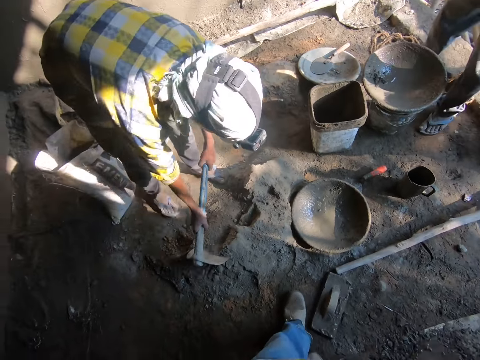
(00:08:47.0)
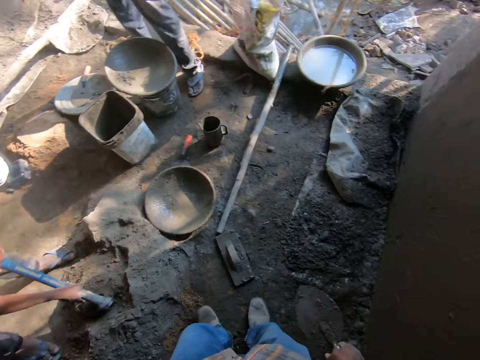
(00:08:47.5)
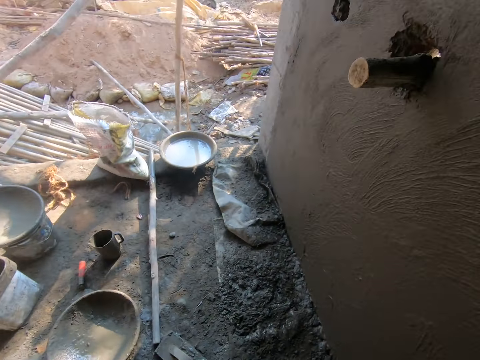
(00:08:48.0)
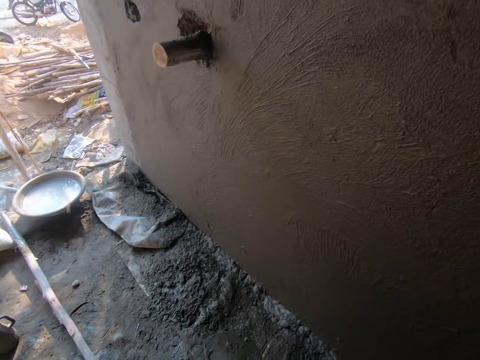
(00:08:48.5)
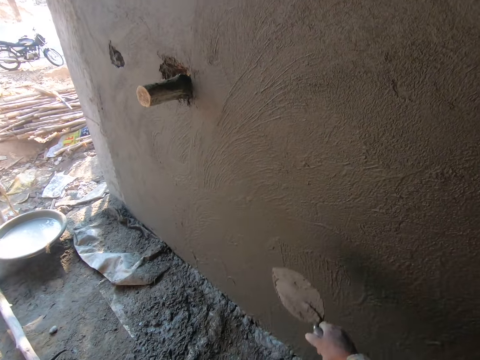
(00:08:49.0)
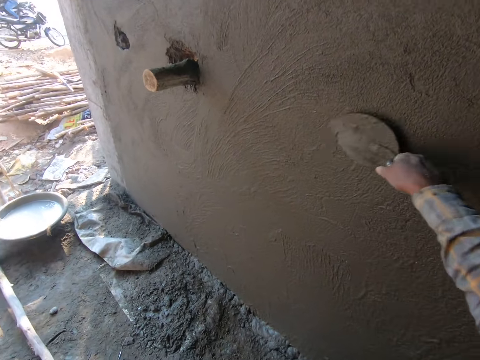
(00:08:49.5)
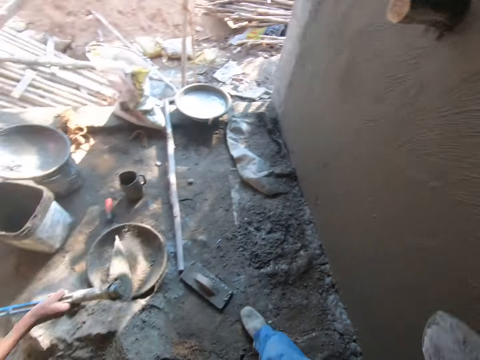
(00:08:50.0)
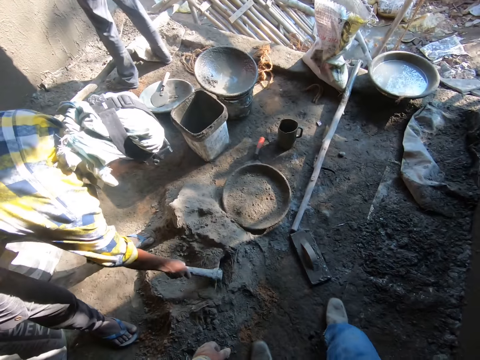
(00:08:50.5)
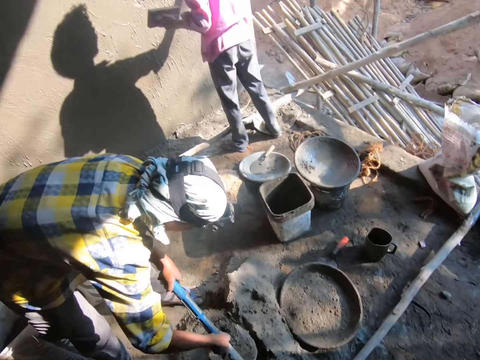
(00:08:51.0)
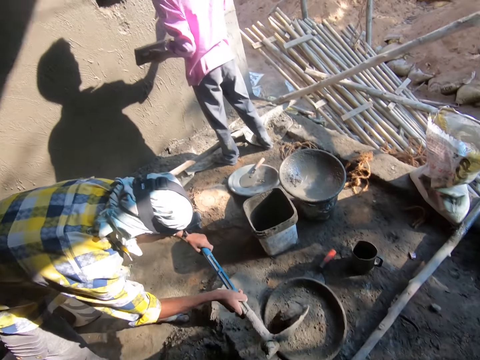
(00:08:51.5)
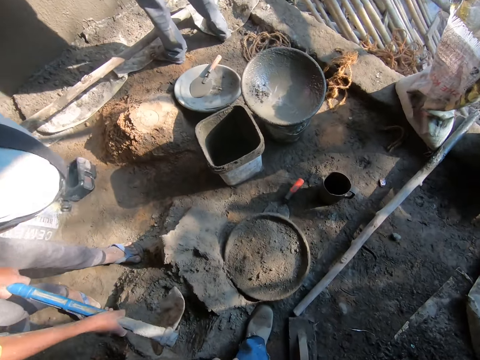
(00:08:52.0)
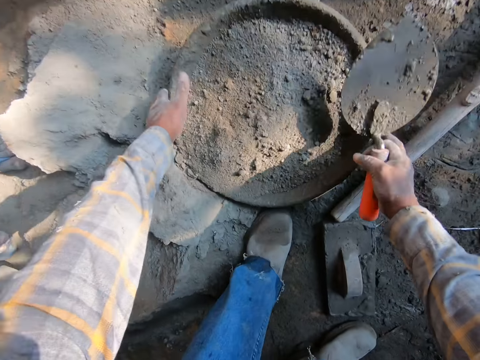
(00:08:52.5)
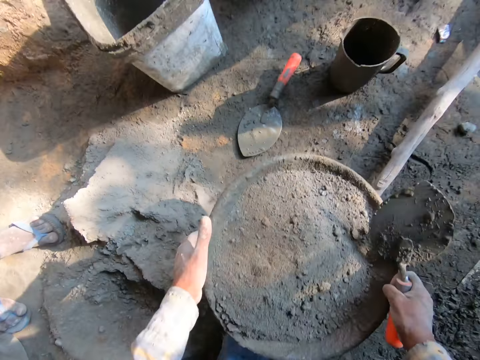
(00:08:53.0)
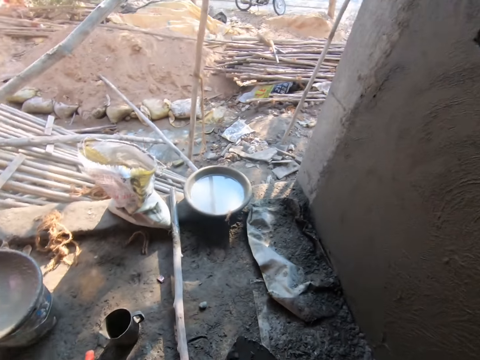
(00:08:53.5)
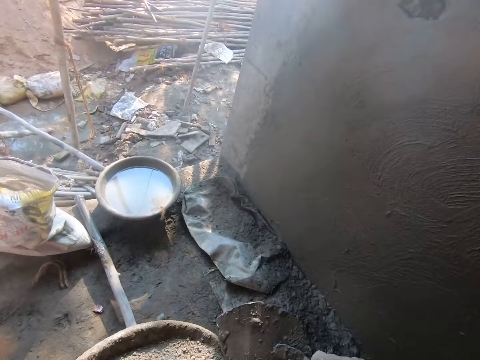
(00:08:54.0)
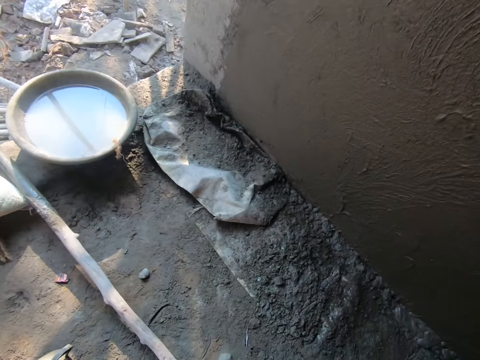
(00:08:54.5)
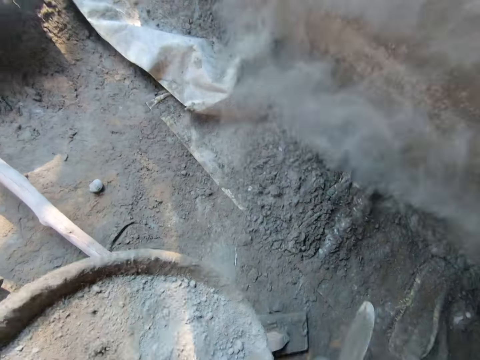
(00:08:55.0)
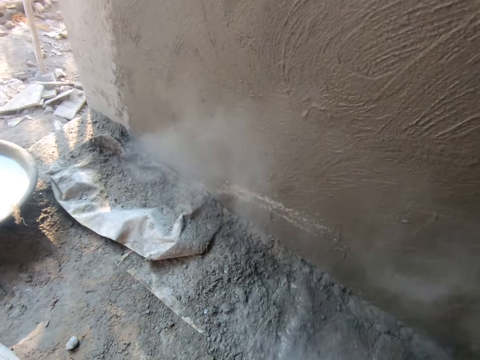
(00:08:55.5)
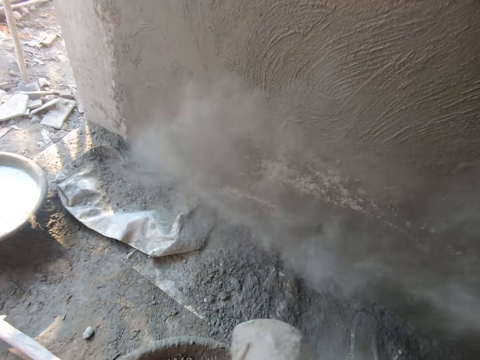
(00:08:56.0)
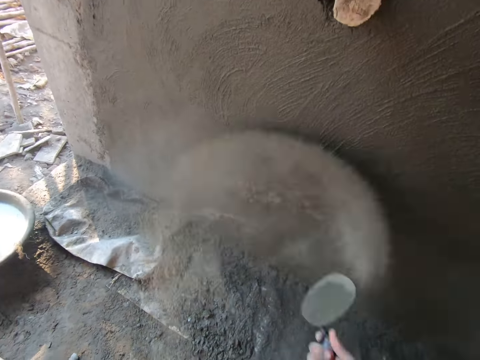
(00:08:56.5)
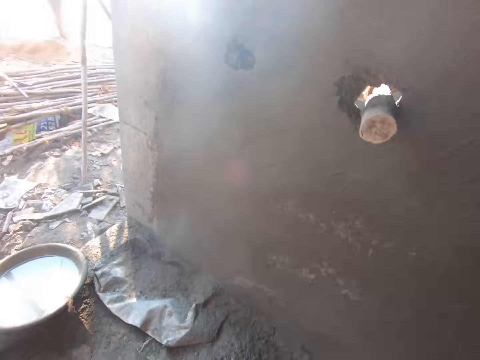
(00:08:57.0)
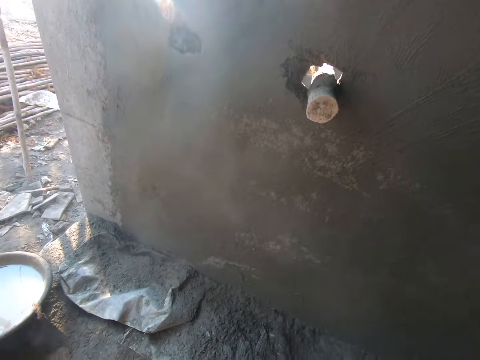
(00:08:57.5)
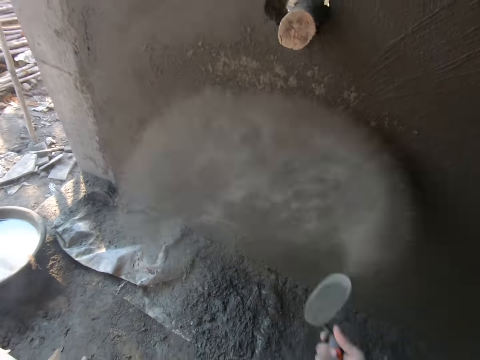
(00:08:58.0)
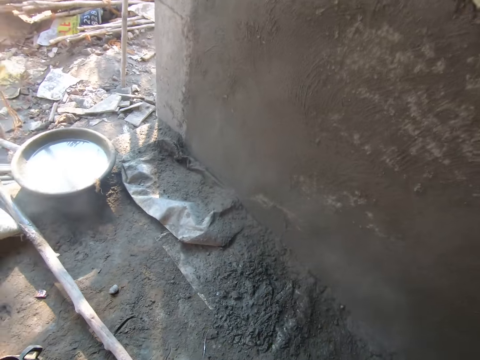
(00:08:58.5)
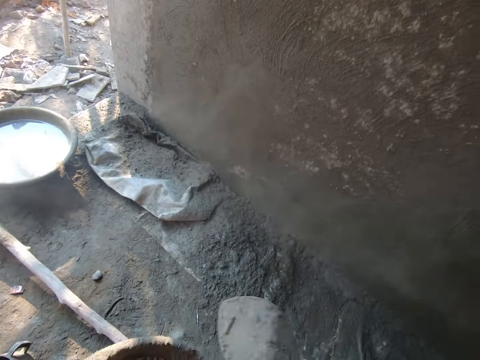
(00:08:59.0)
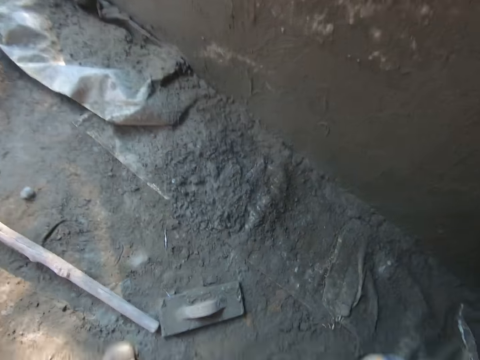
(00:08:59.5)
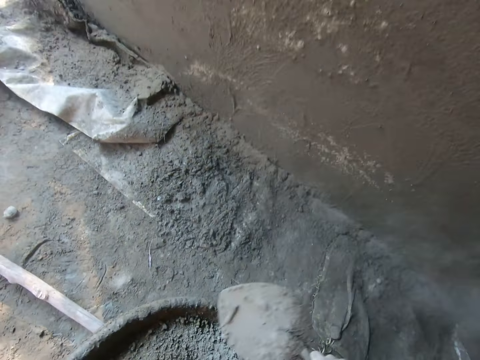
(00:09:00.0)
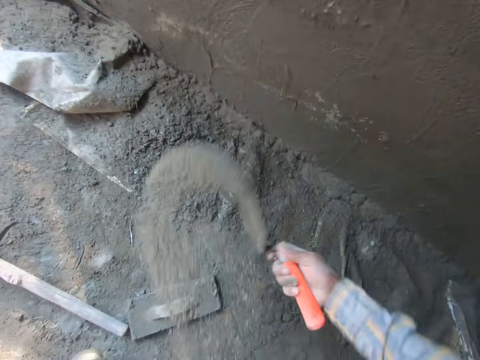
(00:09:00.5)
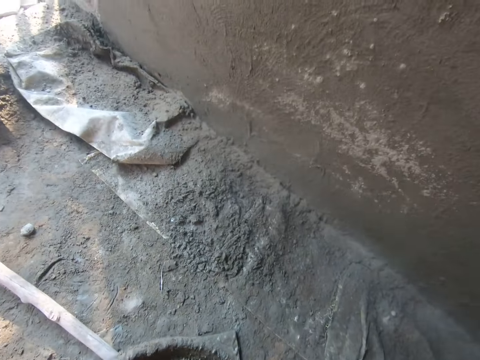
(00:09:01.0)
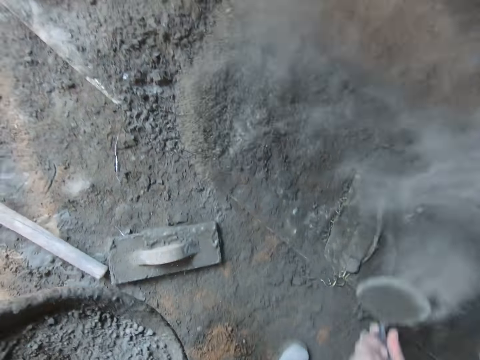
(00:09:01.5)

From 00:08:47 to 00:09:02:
A man mixes the cement. The camera wearer plasters cement on the wall with the hand trowel in his right hand. The man picks up cement from the ground with the hoe in his hands. The man mixes the cement. The man pours cement into a mortar pan. The camera wearer picks up the mortar pan with his hands. He pours cement from the mortar pan on the wall with the hand trowel in his right hand.

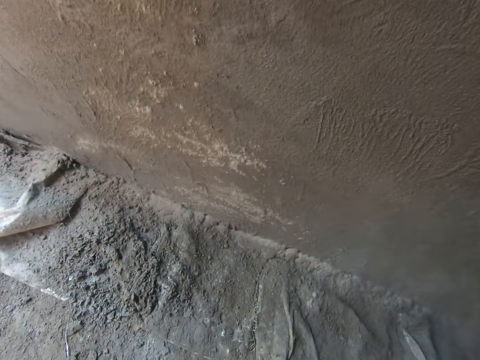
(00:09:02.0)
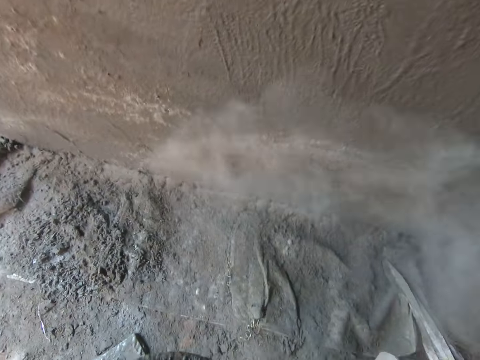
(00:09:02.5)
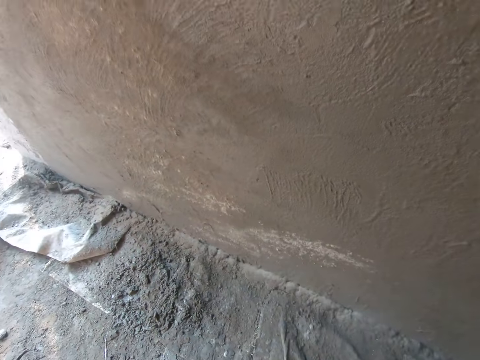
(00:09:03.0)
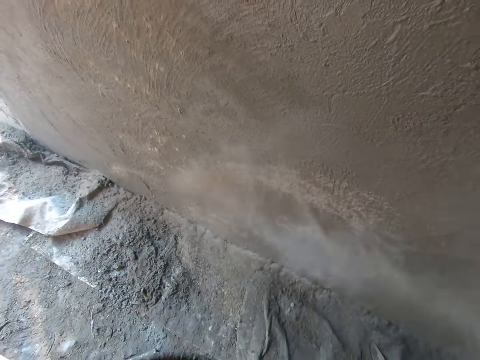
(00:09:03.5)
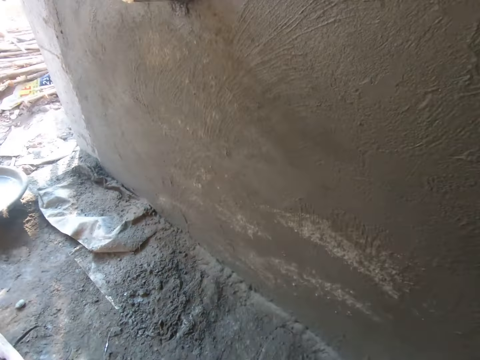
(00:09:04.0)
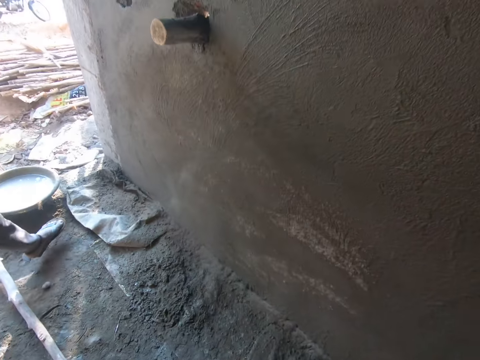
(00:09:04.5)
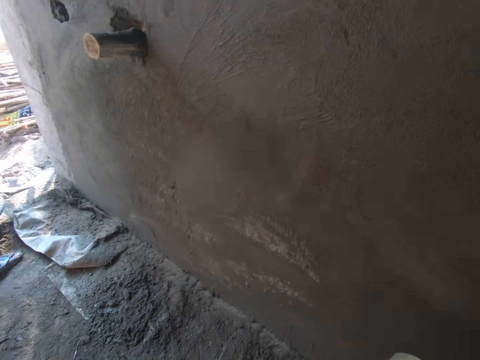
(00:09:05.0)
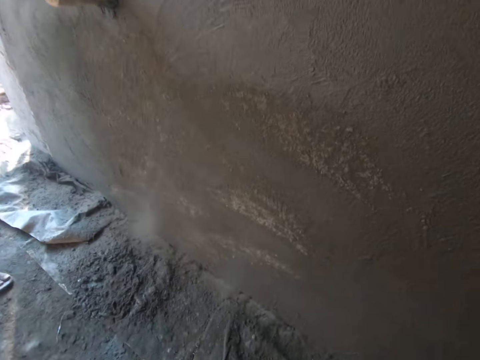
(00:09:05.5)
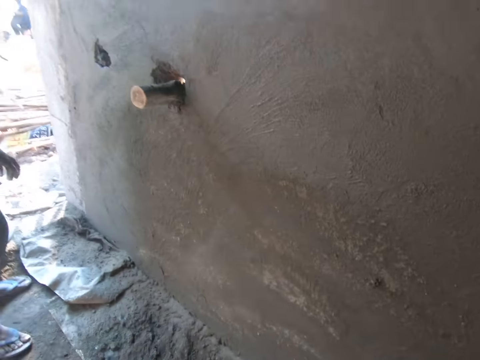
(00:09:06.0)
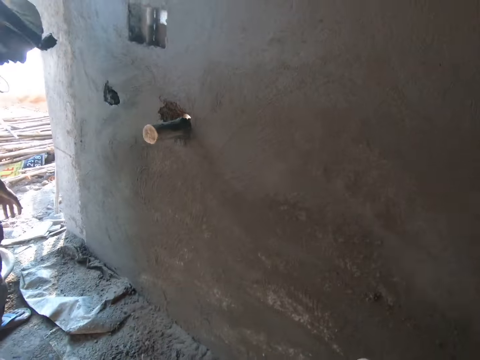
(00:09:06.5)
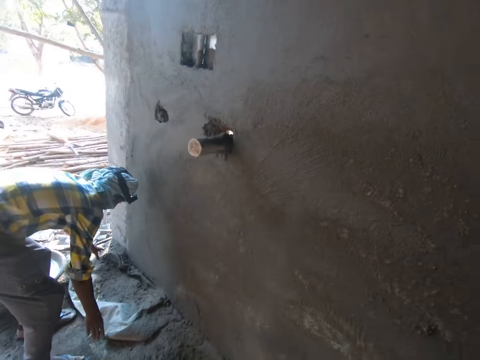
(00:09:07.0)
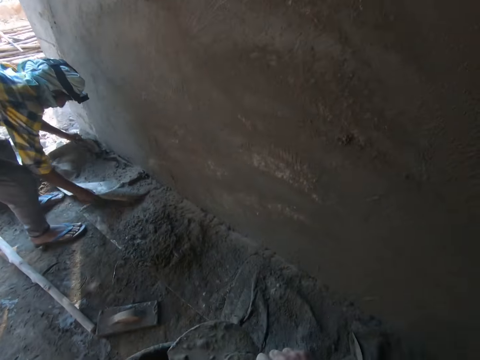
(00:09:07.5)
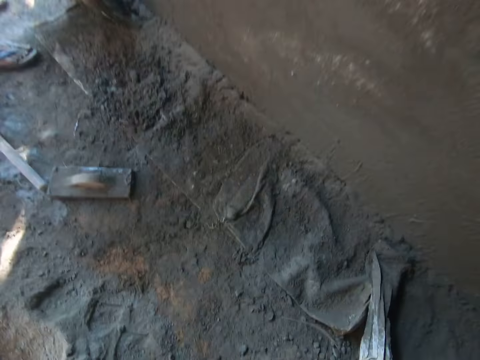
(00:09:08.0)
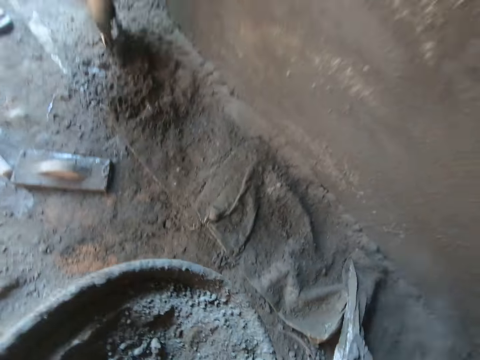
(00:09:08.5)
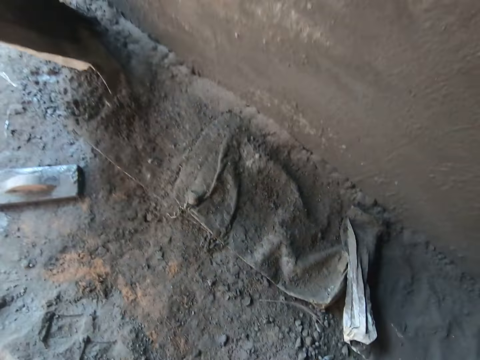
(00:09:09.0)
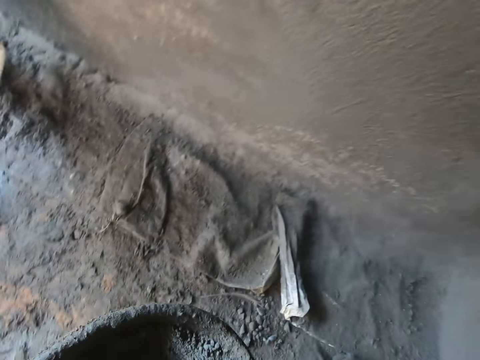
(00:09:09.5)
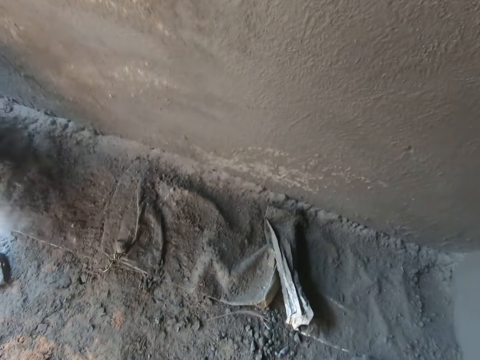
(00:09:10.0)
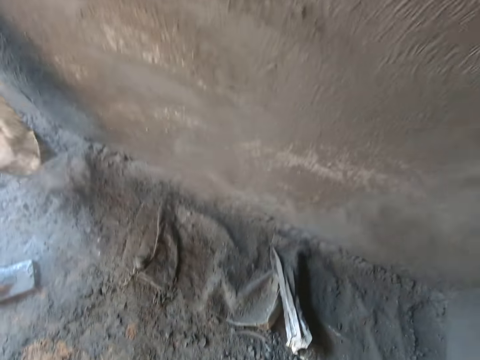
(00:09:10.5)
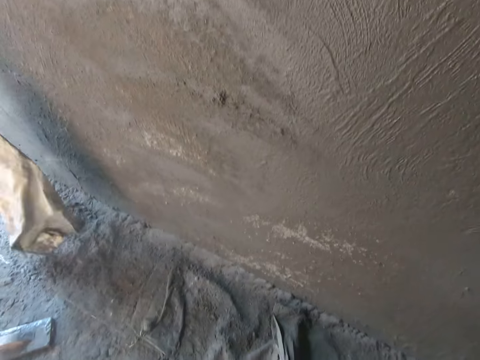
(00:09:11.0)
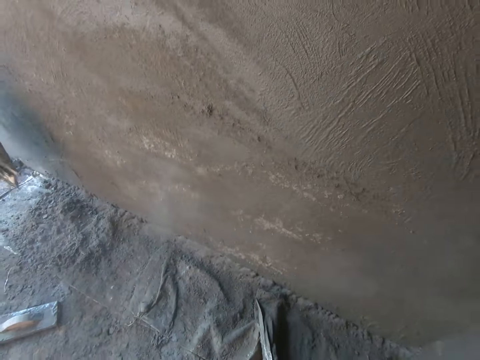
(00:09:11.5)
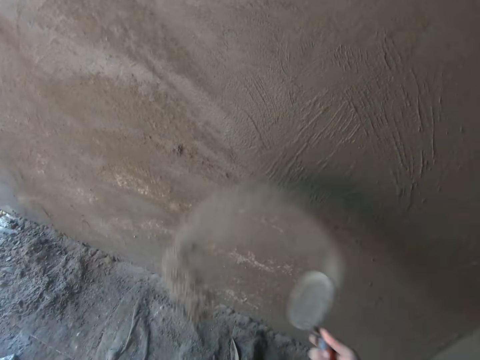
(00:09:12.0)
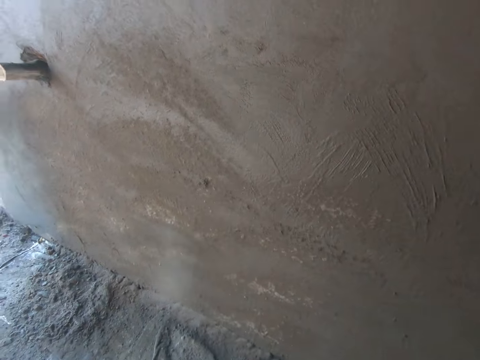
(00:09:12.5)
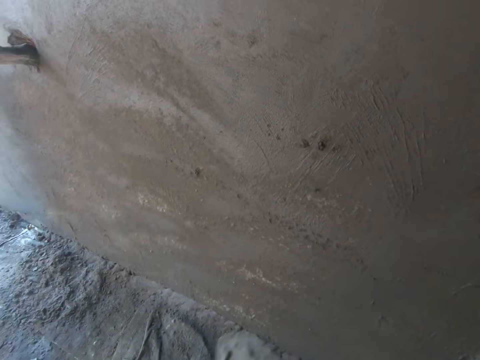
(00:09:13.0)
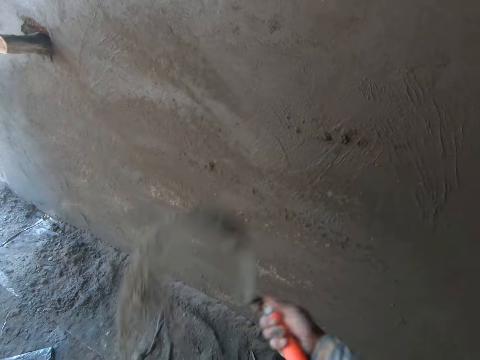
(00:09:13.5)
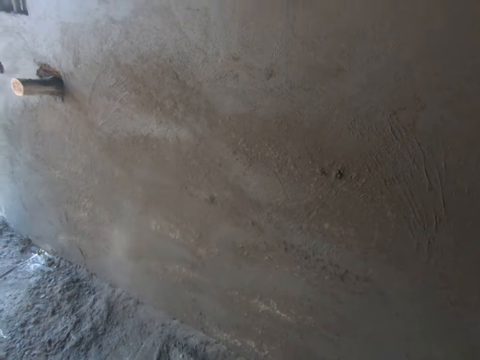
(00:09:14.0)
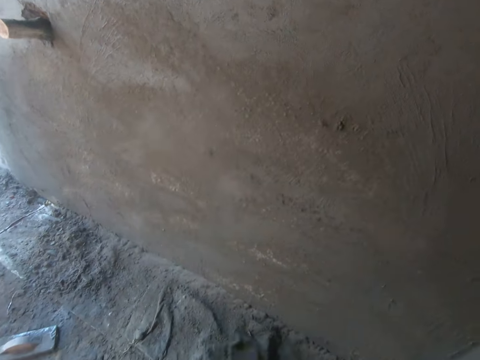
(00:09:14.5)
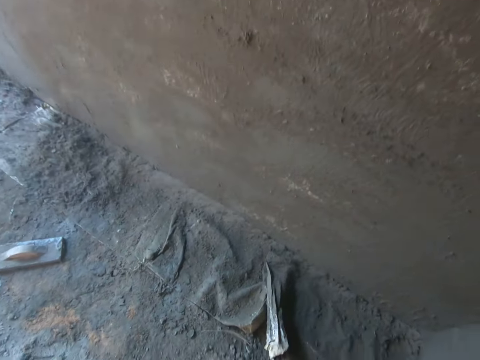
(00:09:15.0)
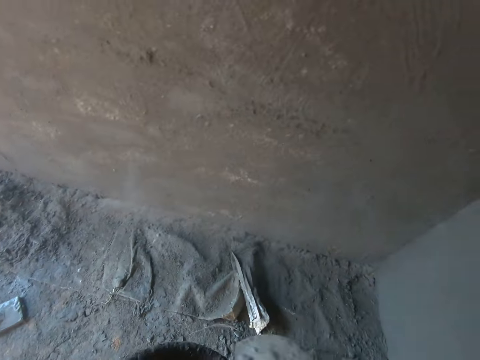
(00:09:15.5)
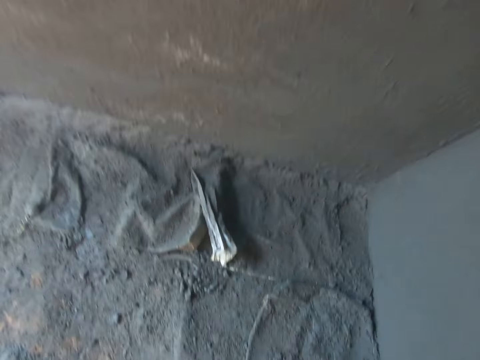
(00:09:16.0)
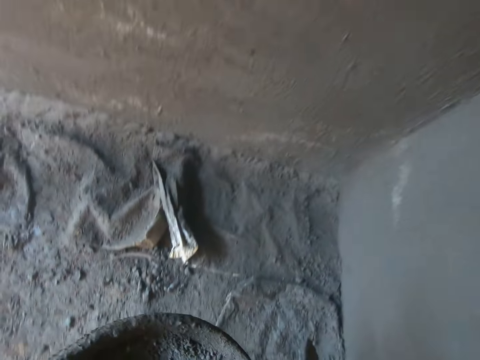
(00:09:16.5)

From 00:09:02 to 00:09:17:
The camera wearer pours cement from the mortar pan on the wall with the hand trowel in his right hand. A man picks up a sack from the ground with his hands. The camera wearer picks up the paper. He pours cement from the mortar pan on the wall with the hand trowel in his right hand.
